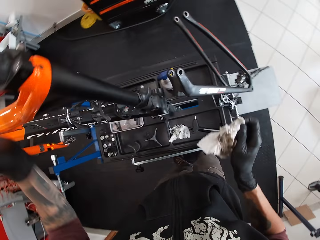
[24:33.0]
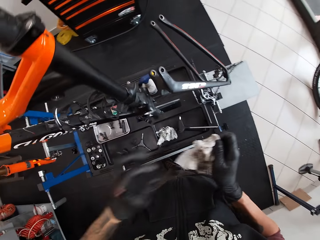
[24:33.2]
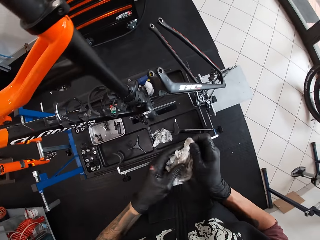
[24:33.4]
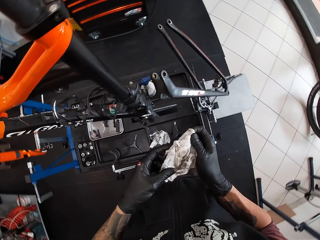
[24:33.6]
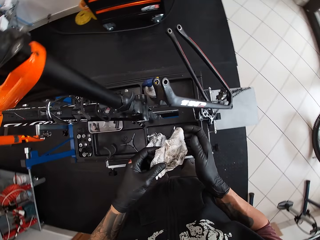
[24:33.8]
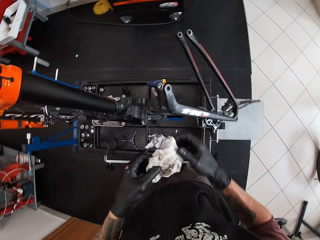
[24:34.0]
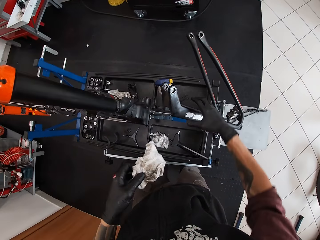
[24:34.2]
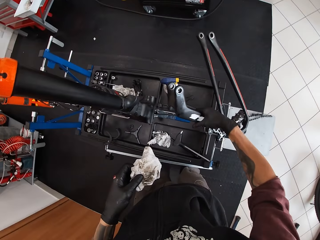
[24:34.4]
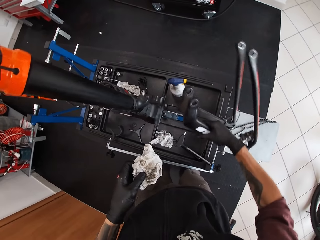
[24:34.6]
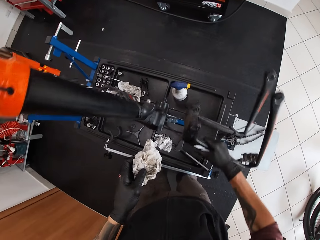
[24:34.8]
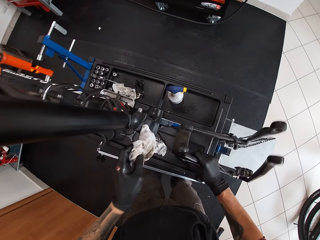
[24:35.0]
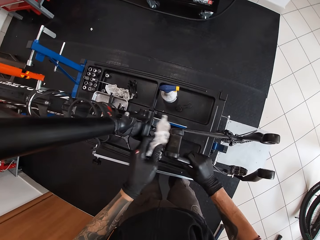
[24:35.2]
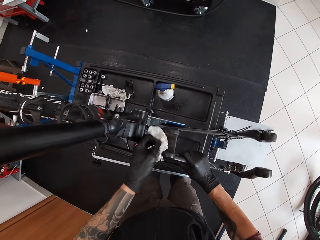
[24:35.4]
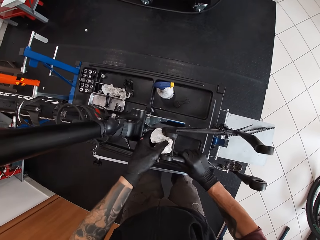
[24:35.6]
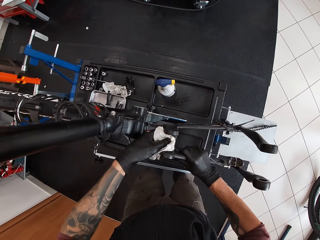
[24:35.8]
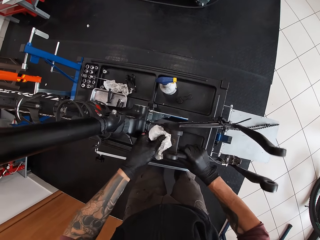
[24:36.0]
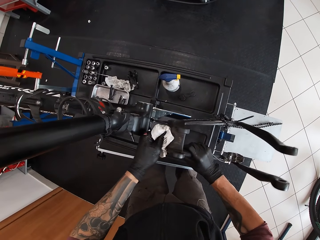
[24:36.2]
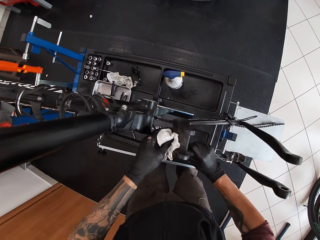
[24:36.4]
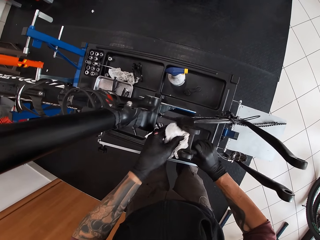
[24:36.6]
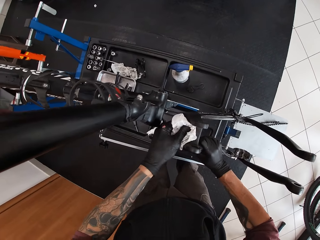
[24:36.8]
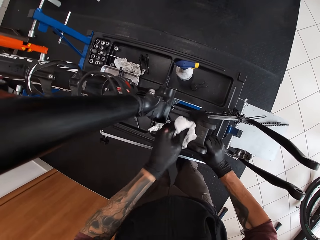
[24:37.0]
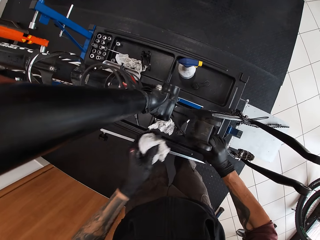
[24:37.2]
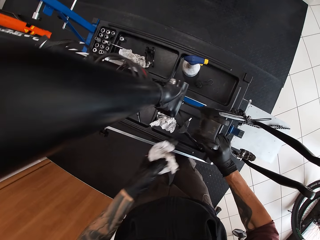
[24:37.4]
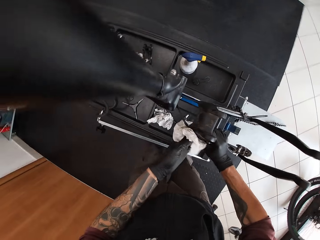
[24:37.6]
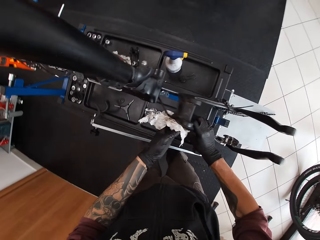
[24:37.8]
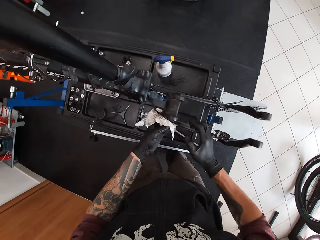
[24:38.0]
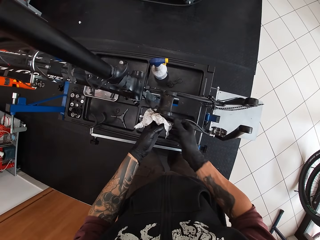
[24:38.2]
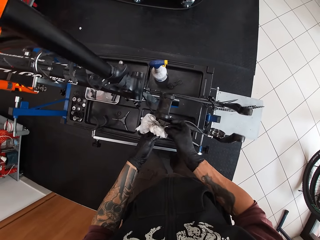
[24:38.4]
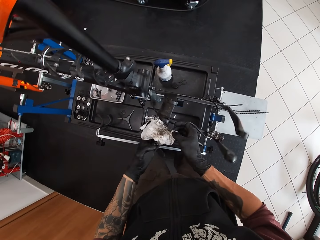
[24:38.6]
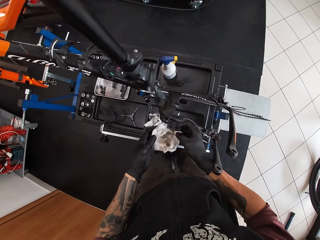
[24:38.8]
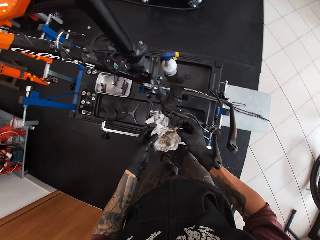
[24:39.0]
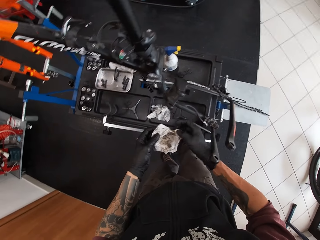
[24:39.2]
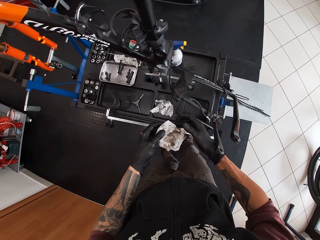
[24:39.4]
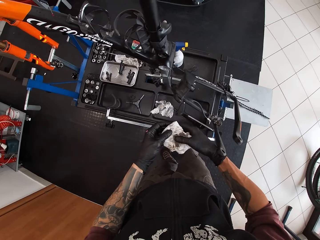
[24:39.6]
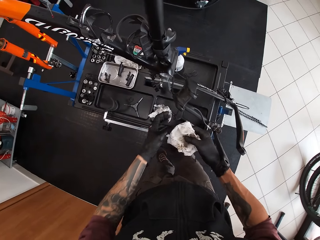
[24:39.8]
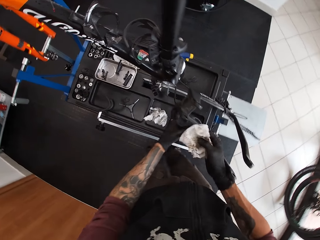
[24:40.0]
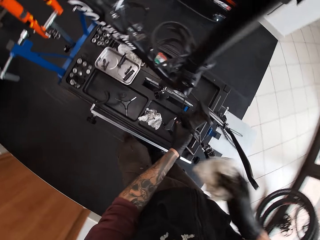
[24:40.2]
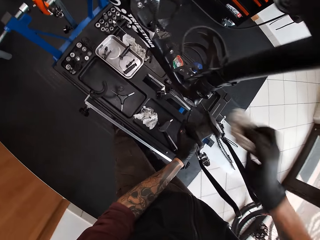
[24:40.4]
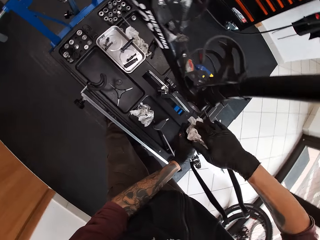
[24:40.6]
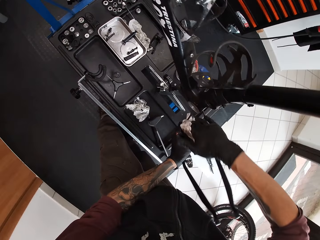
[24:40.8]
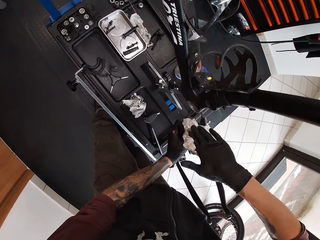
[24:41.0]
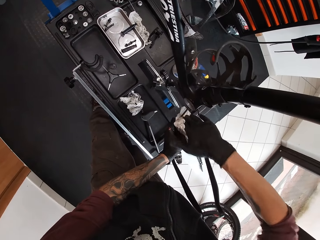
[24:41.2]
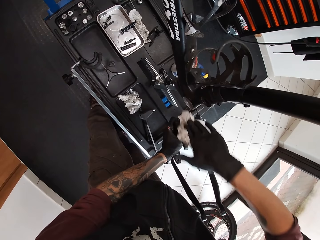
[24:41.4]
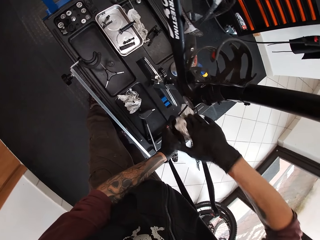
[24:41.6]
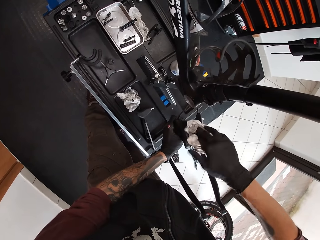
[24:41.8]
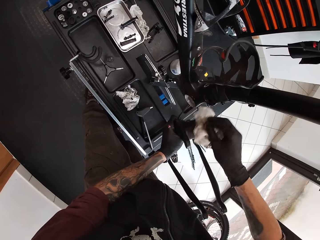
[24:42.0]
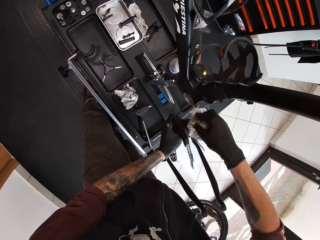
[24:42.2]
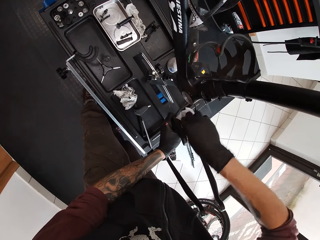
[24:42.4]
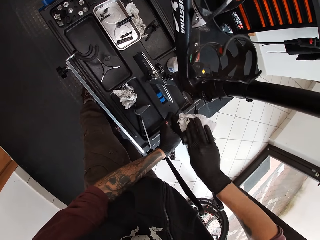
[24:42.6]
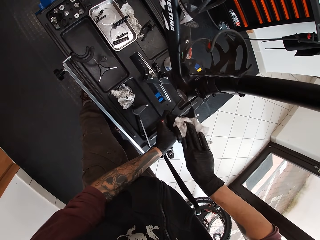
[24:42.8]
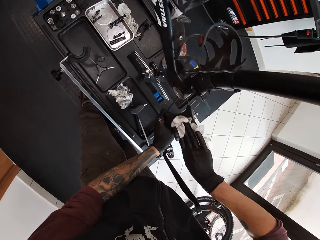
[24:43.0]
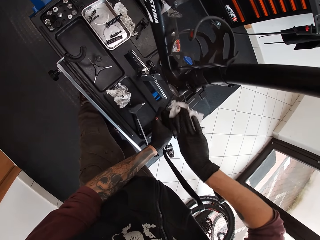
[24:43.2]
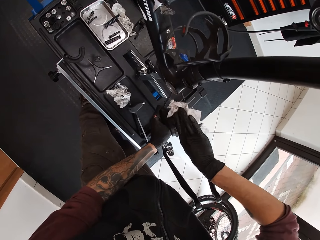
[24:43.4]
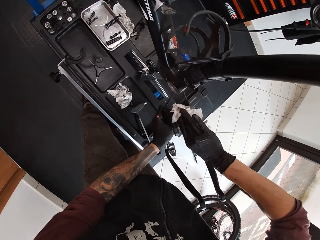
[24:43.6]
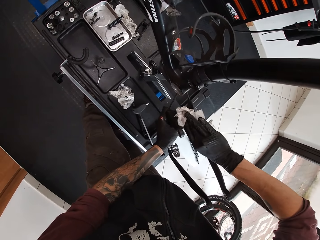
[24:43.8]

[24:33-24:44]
The camera wearer adjusts a piece of tissue paper on his hands. He adjusts a gear holder. He cleans the bicycle's seat stay or gear holder with the lubricated tissue in his left hand. He adjusts the piece of tissue paper on his hands. He holds the bicycle's seat stay with his left hand. He cleans the bicycle's seat stay with the lubricated tissue in his right hand. He adjusts the piece of tissue paper on his hands. He wipes the gear holder with the piece of tissue paper.

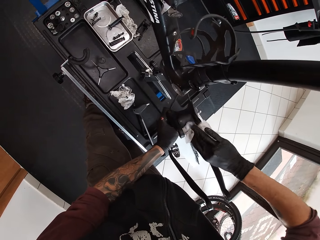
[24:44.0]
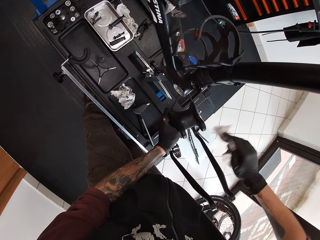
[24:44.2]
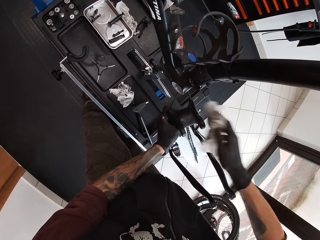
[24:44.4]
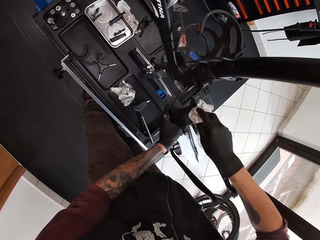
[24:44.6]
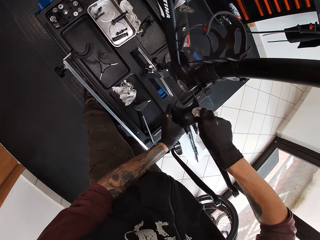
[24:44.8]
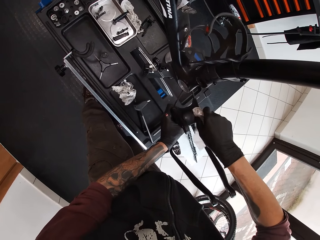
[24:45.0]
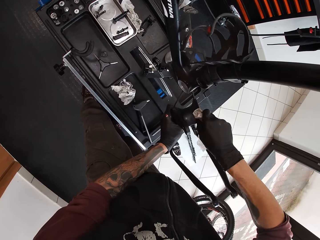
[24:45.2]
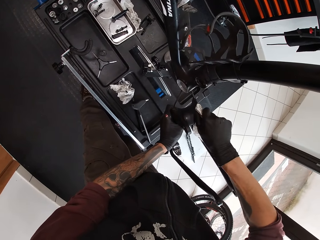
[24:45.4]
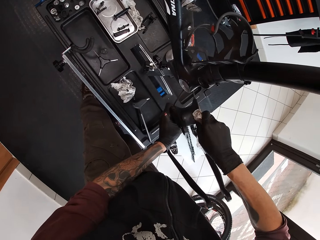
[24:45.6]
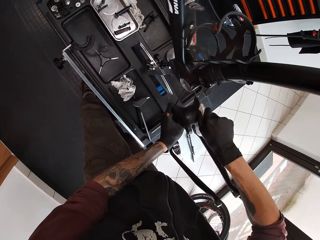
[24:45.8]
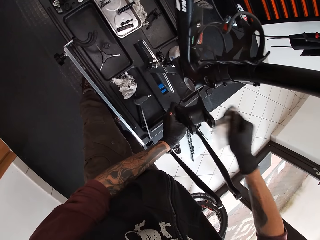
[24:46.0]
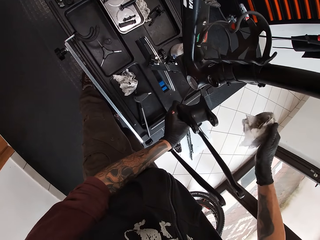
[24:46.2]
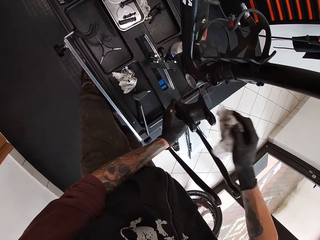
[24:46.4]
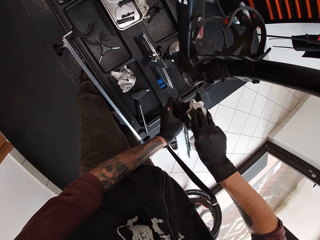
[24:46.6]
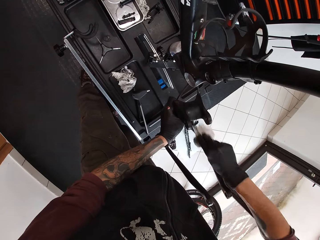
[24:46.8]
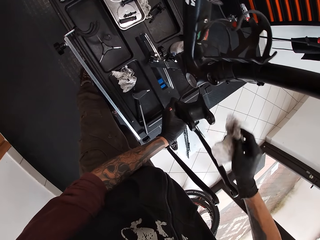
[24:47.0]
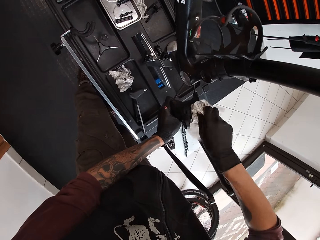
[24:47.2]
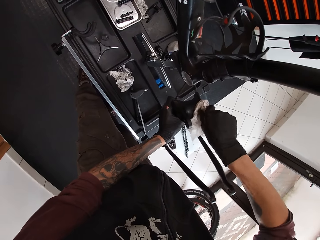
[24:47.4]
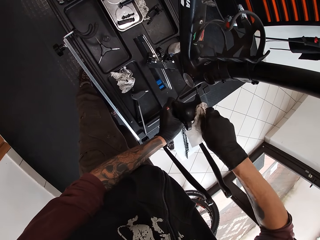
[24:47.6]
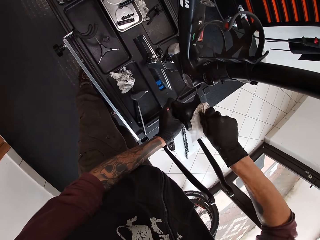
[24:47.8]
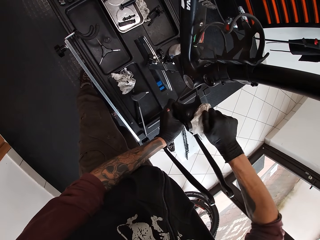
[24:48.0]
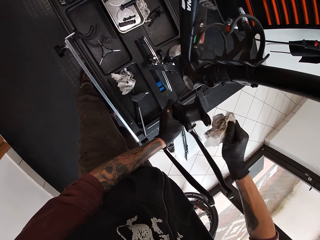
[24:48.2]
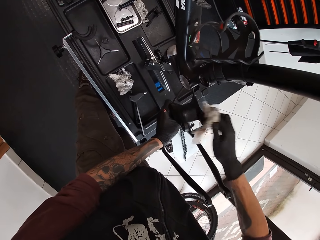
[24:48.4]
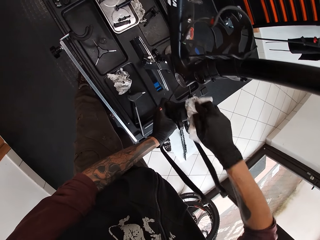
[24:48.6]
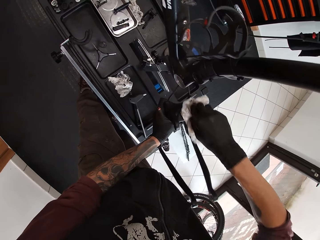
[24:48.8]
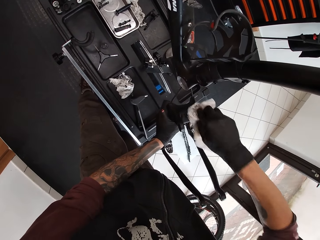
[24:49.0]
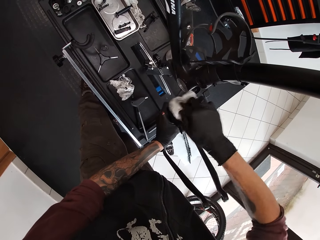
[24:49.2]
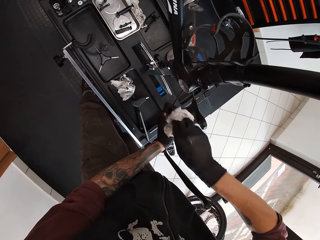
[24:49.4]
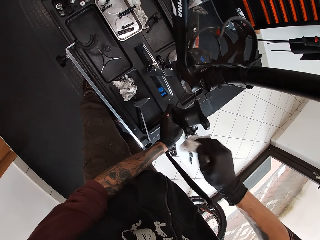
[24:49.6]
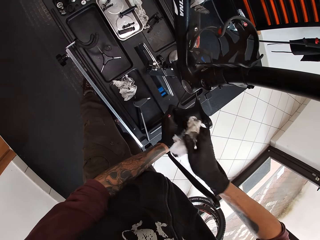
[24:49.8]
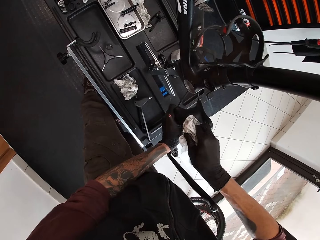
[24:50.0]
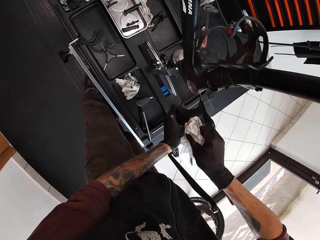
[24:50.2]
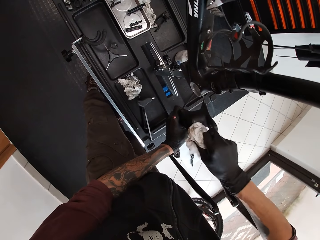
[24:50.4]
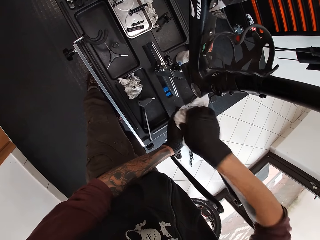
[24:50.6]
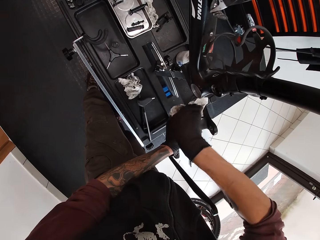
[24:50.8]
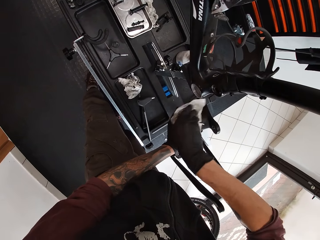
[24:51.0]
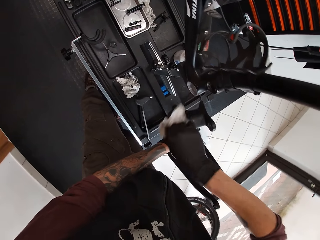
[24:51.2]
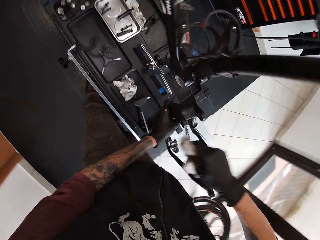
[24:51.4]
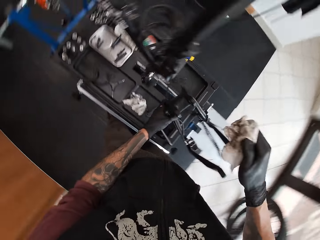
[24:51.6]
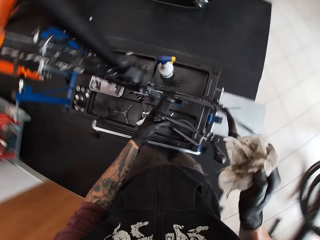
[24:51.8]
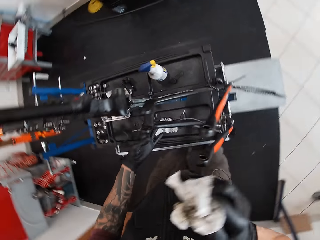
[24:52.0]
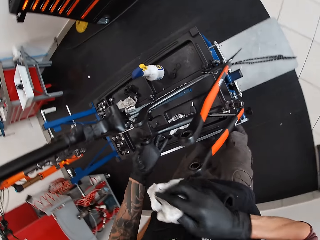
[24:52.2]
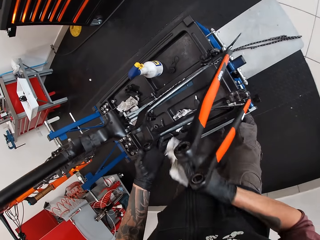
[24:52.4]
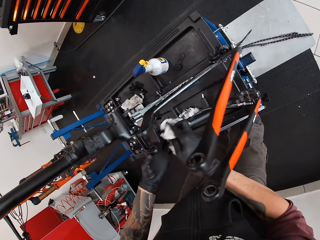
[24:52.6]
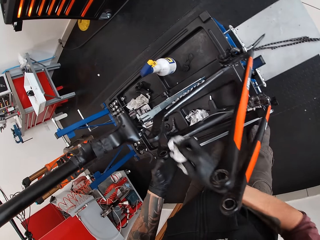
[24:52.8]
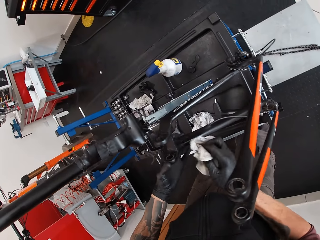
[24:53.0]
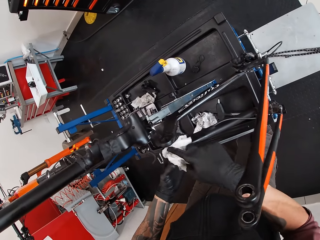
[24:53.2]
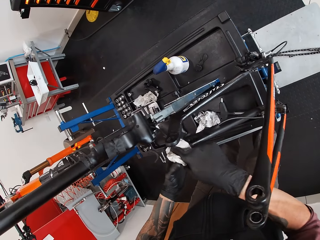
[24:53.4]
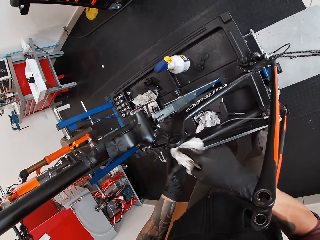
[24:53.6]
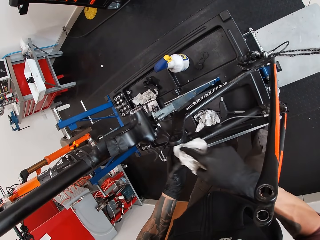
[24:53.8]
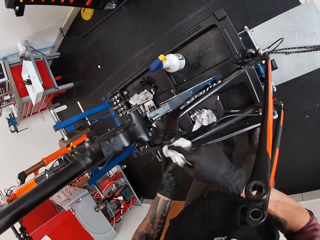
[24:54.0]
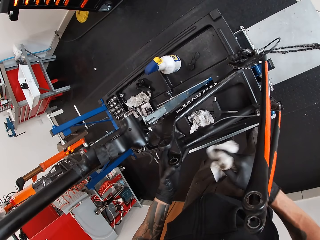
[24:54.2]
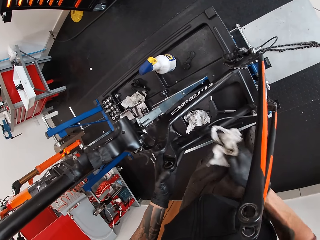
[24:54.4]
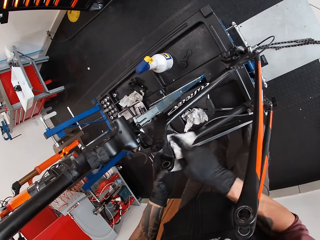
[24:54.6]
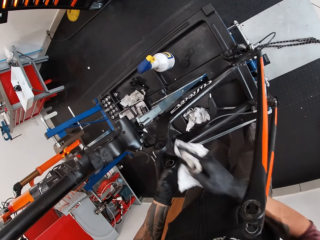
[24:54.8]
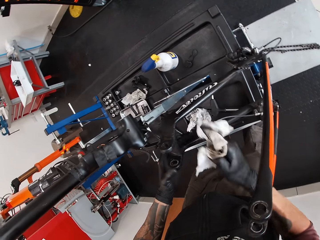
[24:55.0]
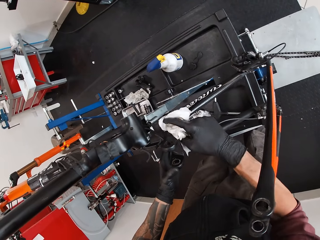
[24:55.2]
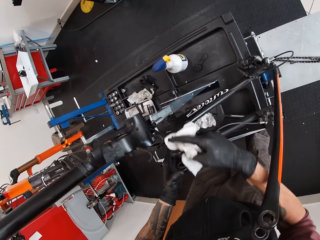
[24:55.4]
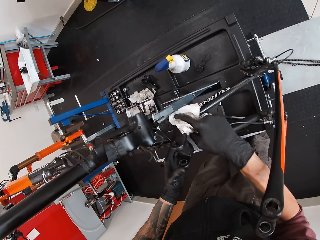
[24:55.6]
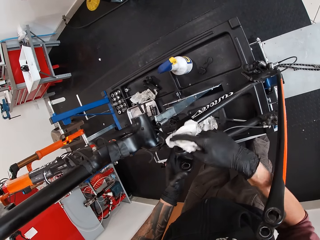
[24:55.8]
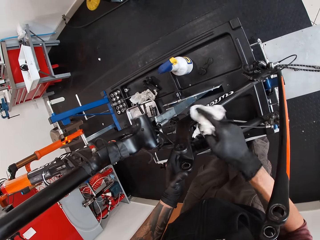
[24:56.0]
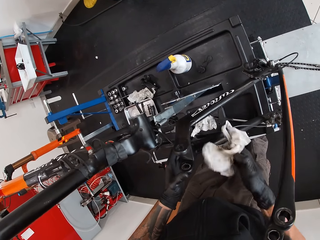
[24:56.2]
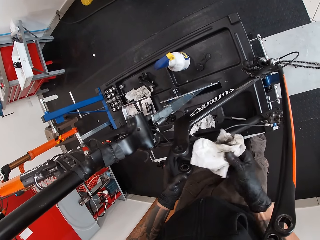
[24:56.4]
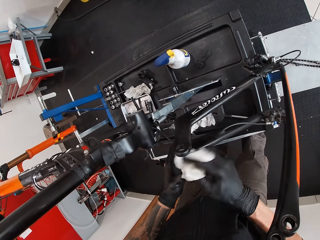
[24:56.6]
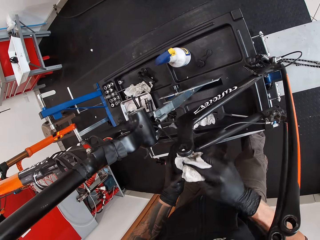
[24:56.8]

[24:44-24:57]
The camera wearer adjusts a piece of tissue paper on his hands. He wipes a gear holder with the piece of tissue paper. He adjusts the piece of tissue paper on his hands. He wipes the gear holder with the piece of tissue paper. He adjusts the piece of tissue paper on his hands. He wipes the gear holder with the piece of tissue paper. He adjusts the piece of tissue paper on his hands. He wipes the gear holder with the piece of tissue paper. He adjusts the piece of tissue paper on his hands.
